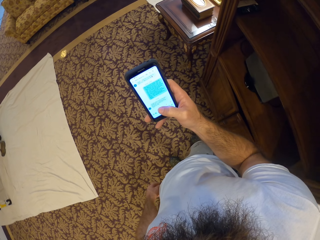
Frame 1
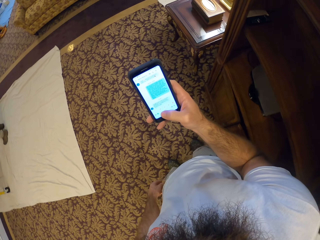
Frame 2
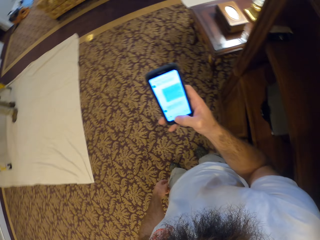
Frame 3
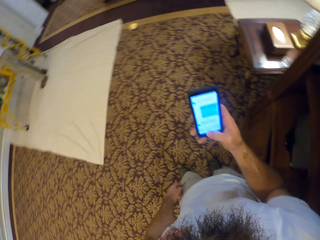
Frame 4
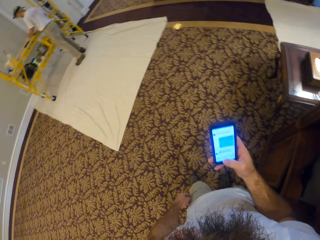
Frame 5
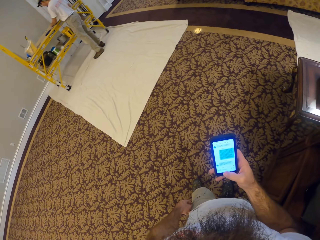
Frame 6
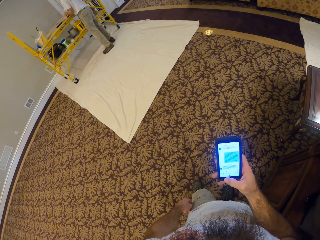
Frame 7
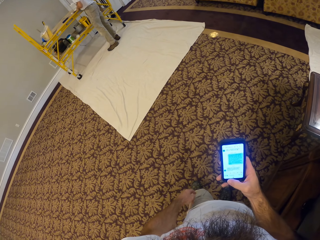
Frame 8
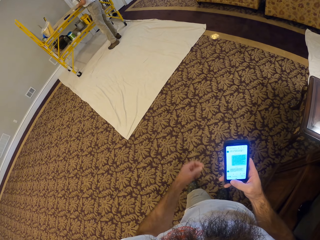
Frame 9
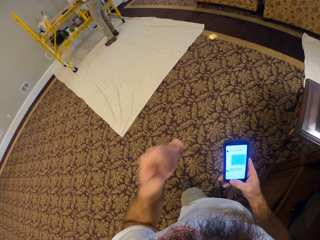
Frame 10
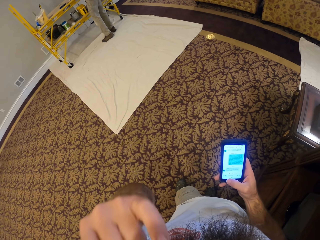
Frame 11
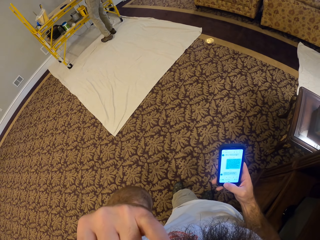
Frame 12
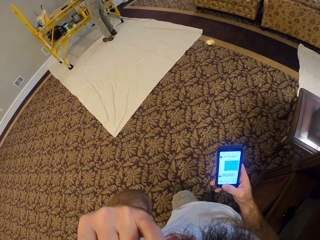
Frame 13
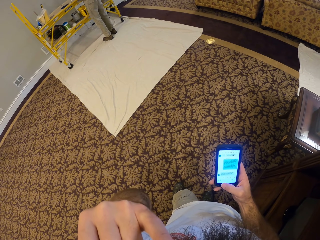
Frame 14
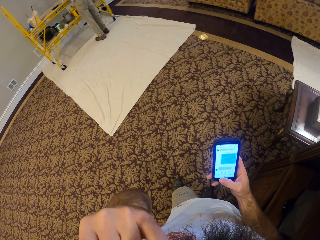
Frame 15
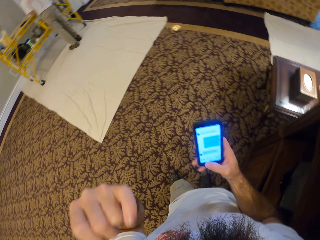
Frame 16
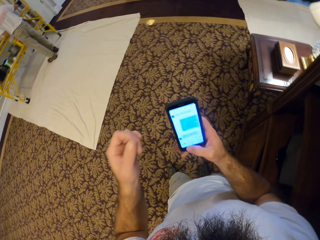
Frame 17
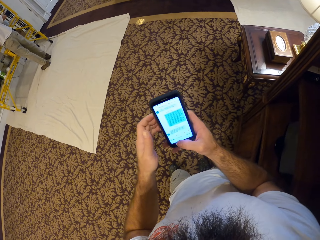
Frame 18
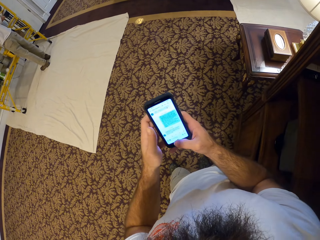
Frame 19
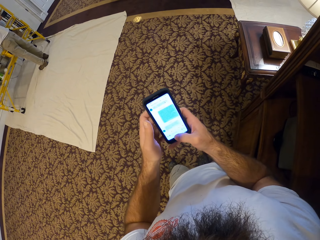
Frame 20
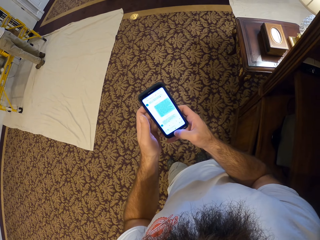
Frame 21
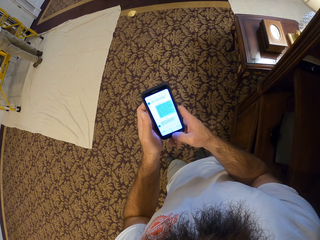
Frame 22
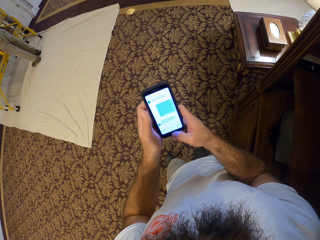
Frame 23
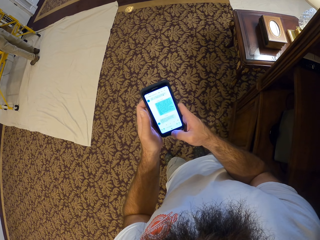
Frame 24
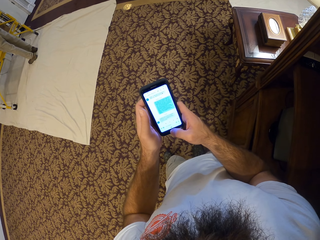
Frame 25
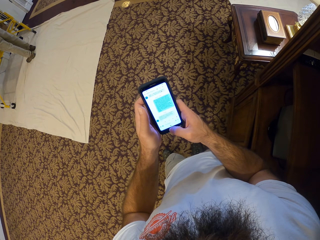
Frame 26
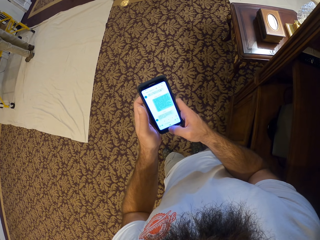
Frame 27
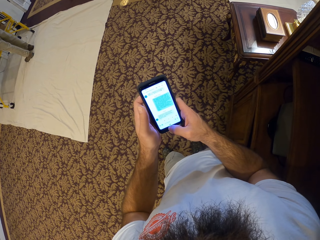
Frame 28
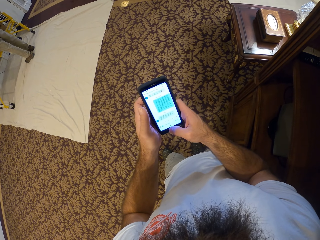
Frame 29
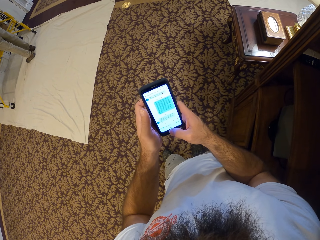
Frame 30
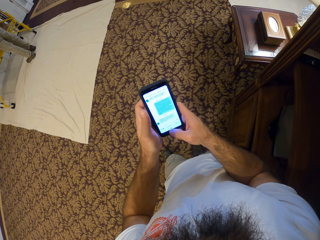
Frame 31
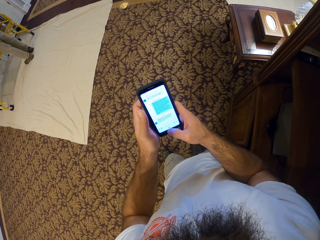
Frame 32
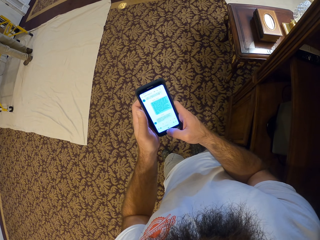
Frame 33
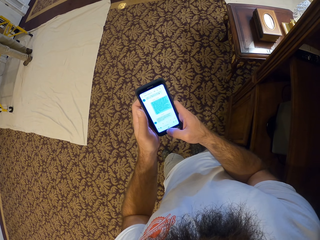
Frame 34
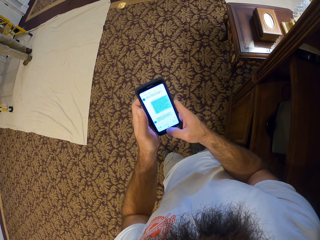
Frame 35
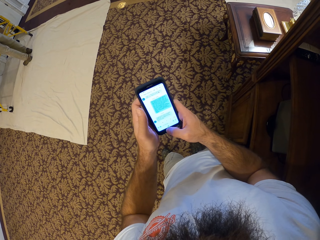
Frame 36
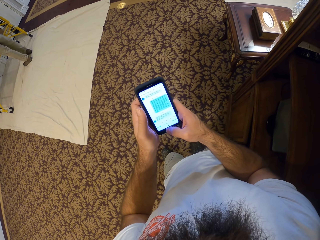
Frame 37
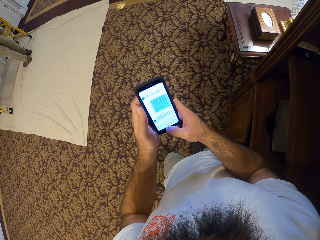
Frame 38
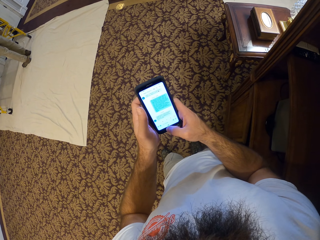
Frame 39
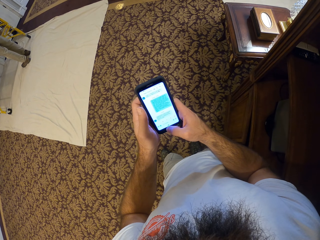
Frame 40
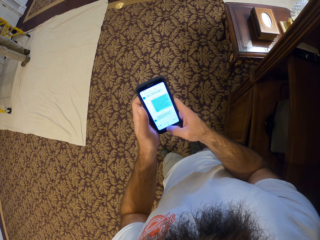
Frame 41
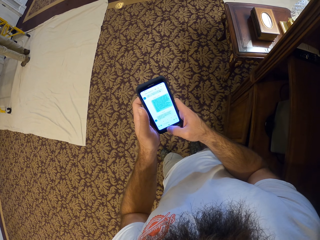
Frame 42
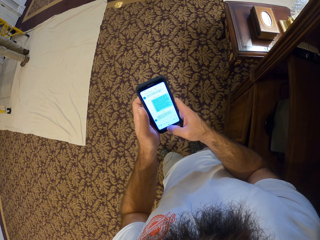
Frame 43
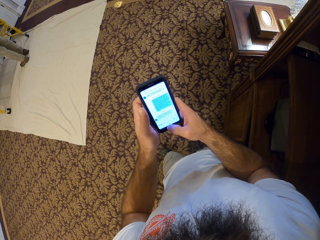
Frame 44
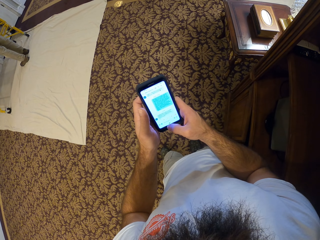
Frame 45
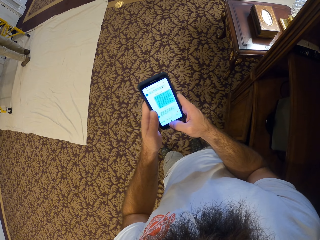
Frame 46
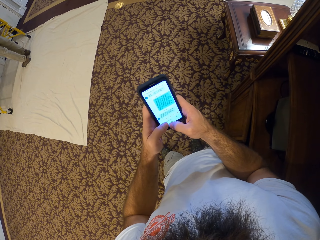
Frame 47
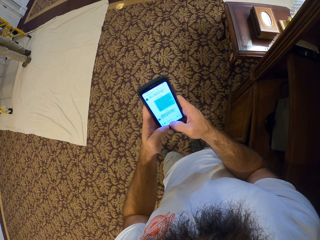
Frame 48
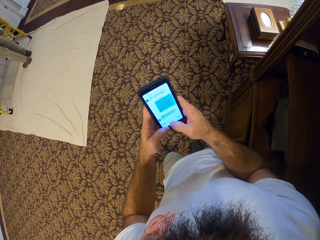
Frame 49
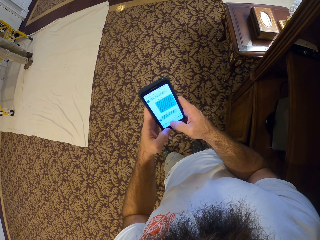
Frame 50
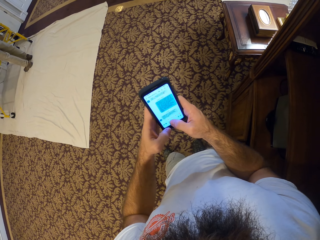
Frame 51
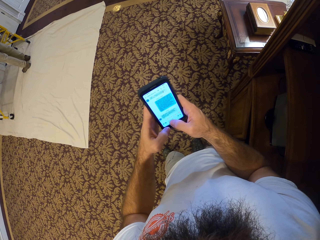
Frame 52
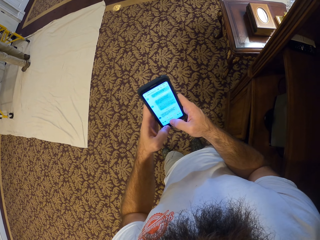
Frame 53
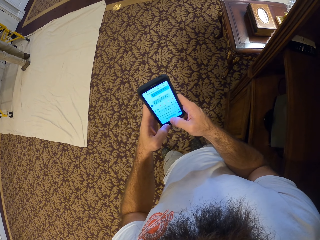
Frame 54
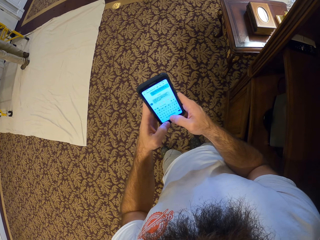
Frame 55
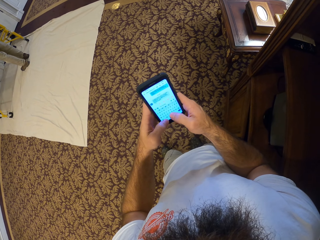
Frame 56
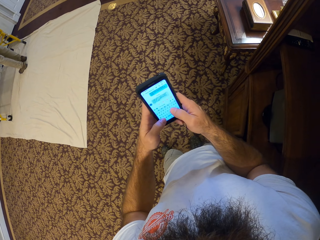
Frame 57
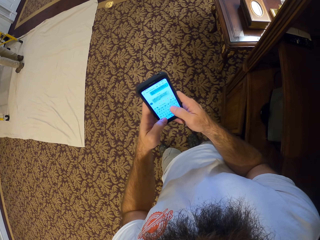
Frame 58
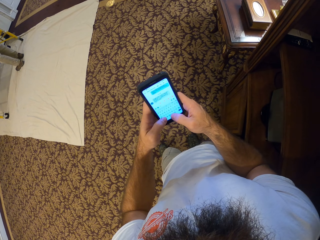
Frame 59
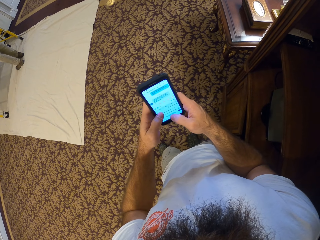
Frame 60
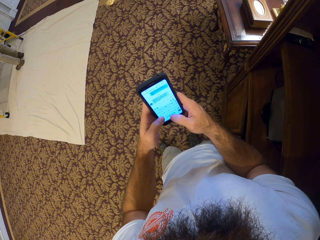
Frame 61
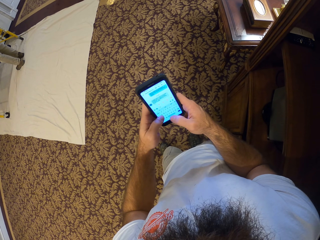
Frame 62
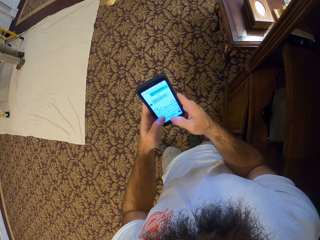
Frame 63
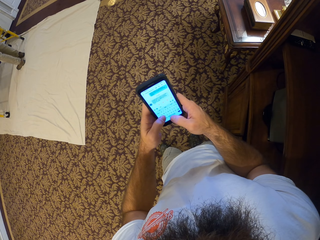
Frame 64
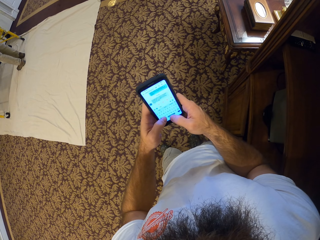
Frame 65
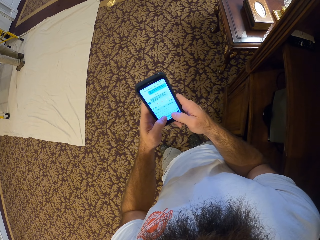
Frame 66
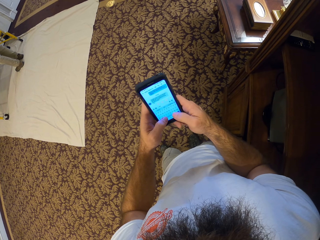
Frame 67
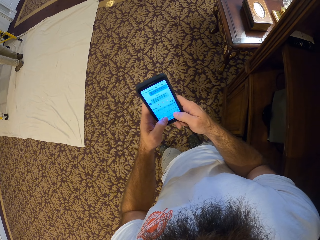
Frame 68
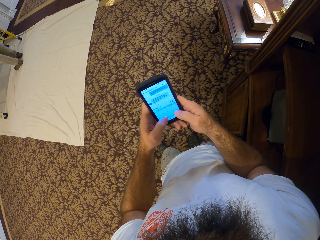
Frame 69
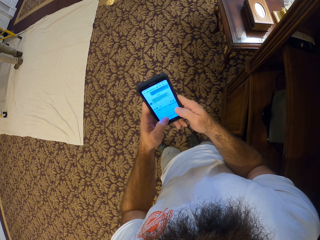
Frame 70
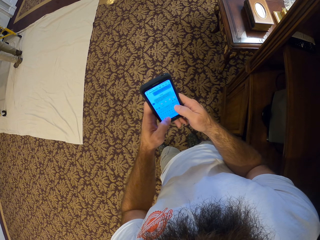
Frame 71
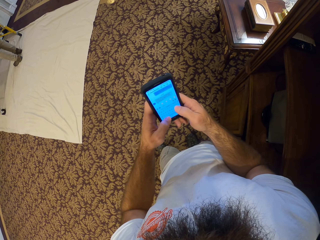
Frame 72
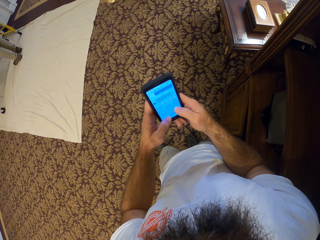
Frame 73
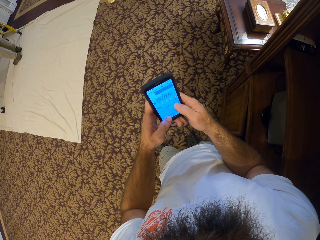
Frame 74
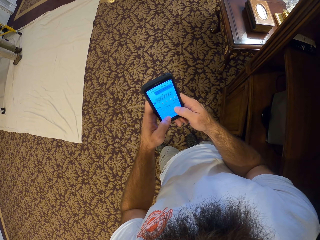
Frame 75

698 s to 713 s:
The camera wearer touches his face with his left hand. He holds the phone with both hands. He operates the phone with both hands.

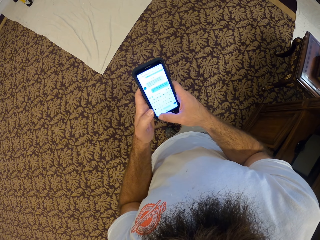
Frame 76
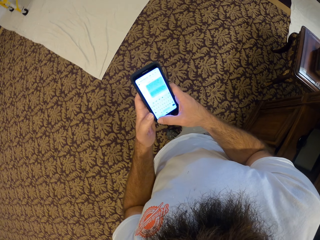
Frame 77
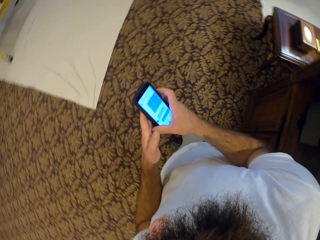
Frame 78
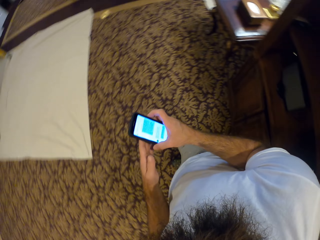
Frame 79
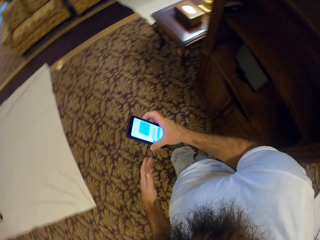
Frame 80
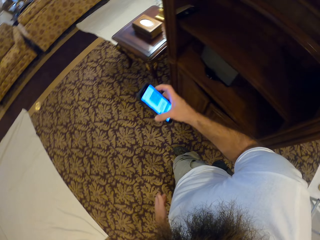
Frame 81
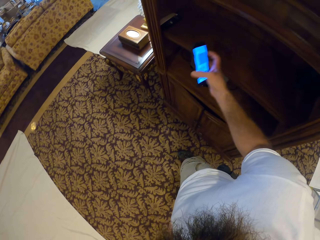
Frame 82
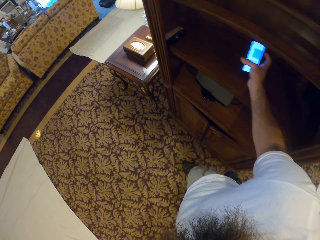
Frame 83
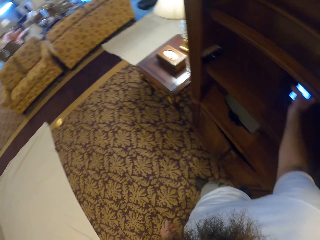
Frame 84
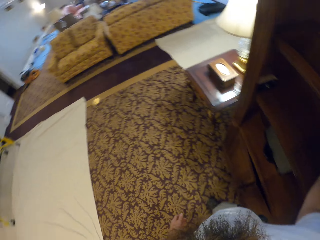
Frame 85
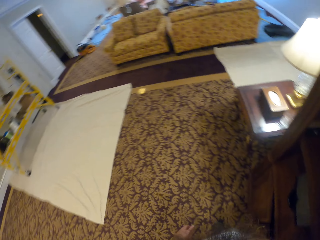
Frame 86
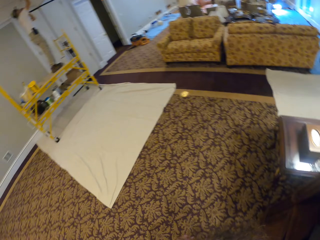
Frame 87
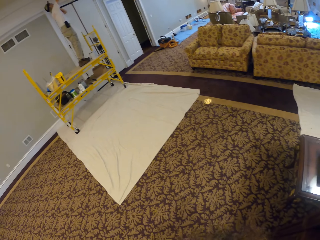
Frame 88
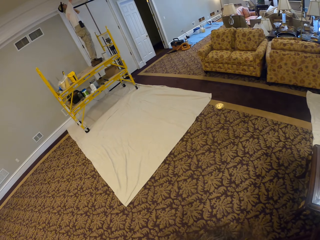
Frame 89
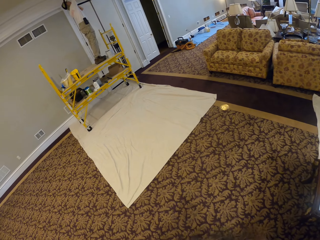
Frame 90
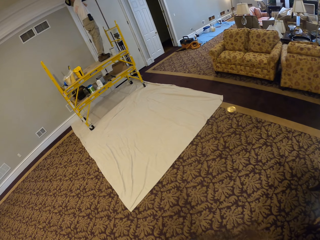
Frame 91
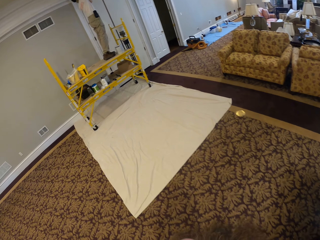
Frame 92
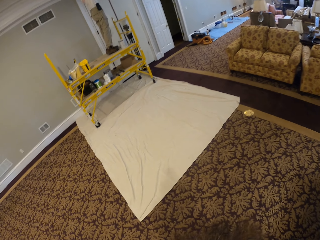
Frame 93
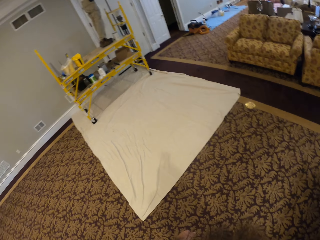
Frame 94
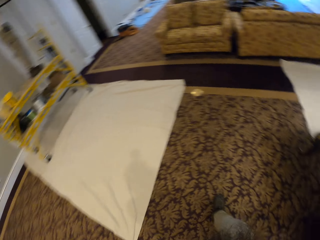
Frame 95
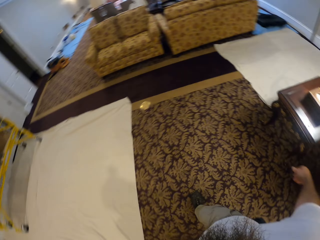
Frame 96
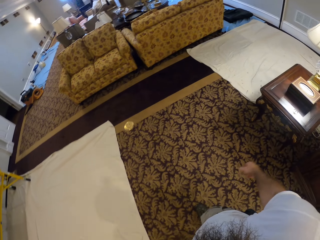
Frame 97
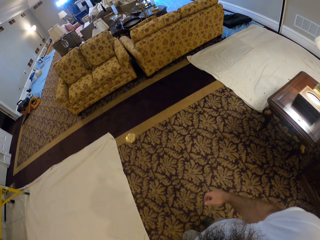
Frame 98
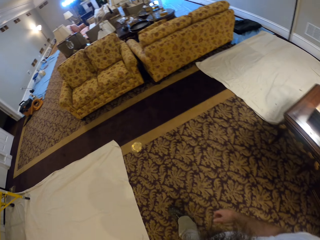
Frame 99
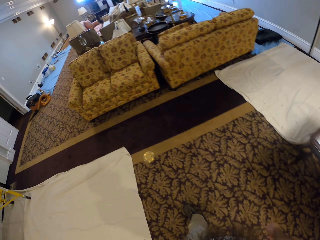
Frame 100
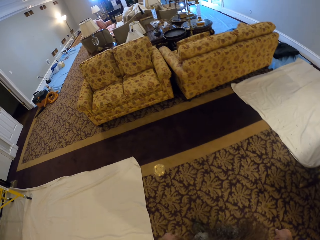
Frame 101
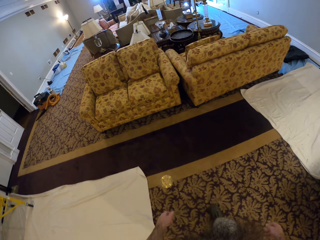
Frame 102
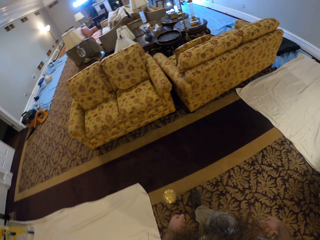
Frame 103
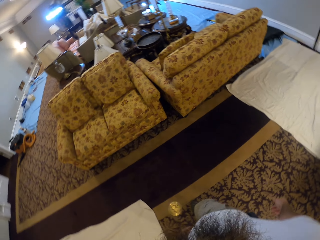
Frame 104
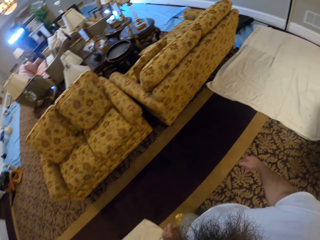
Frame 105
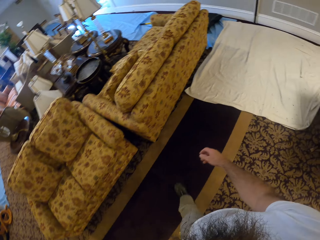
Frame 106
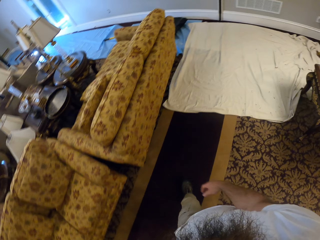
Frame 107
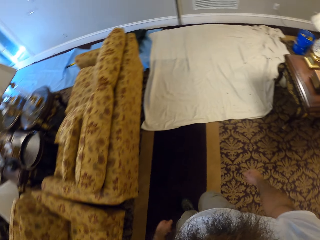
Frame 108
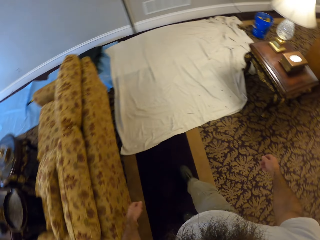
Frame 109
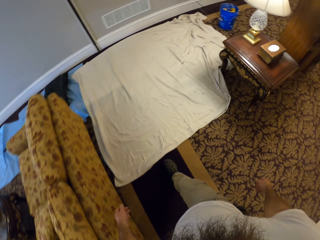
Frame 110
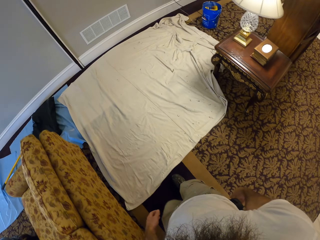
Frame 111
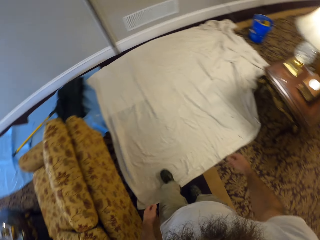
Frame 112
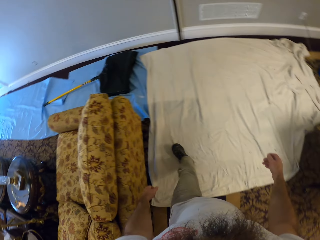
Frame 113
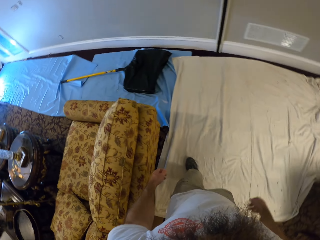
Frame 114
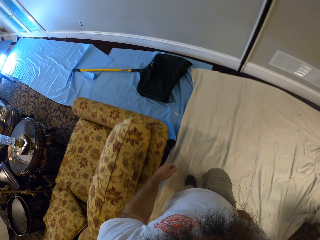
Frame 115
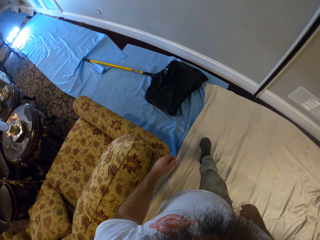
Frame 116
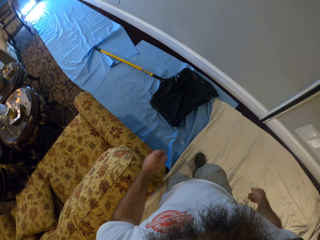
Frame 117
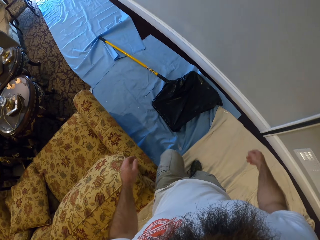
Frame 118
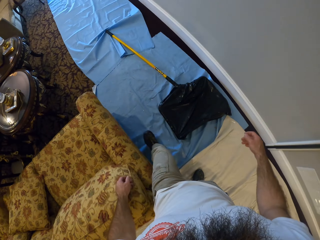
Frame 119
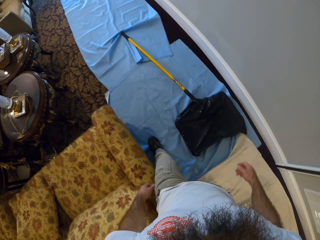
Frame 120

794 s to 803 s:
The camera wearer puts the phone in the shelf with his right hand. He walks around.
